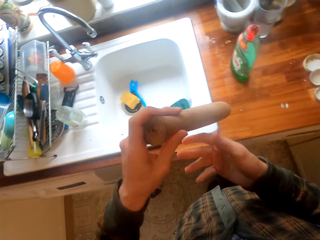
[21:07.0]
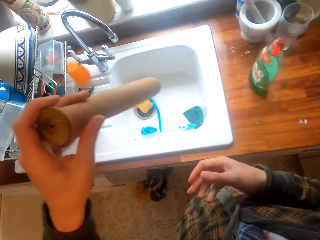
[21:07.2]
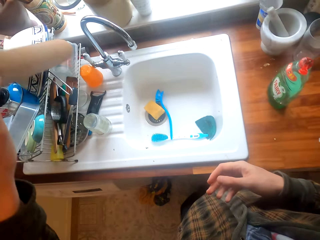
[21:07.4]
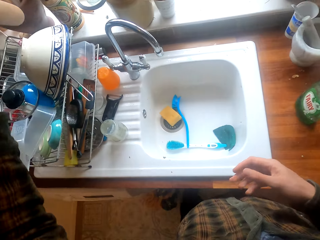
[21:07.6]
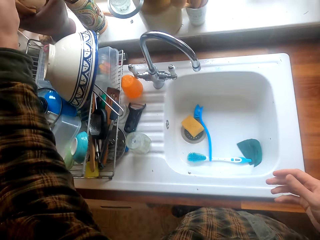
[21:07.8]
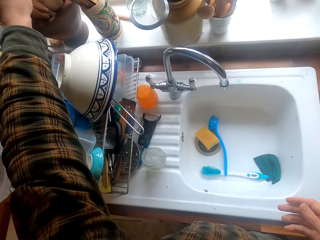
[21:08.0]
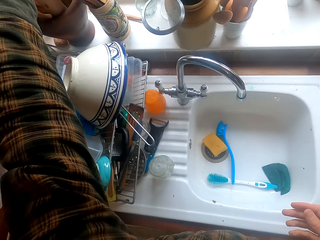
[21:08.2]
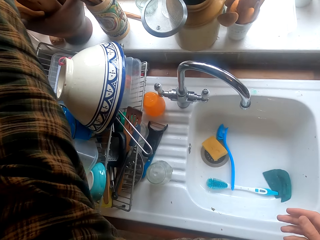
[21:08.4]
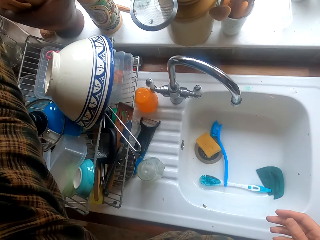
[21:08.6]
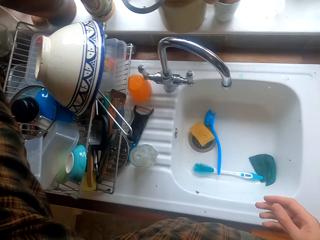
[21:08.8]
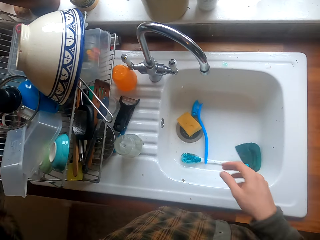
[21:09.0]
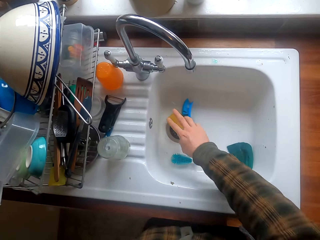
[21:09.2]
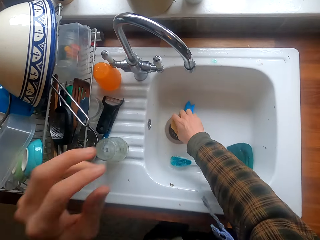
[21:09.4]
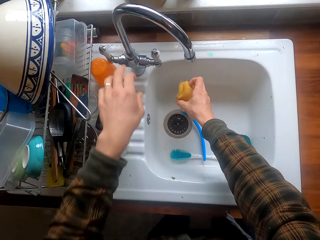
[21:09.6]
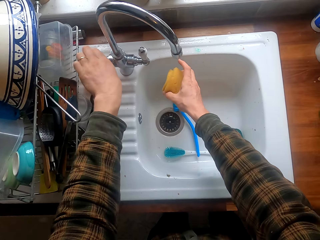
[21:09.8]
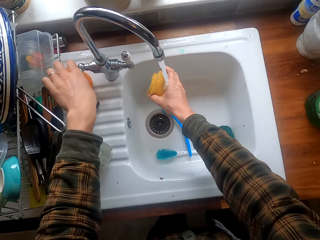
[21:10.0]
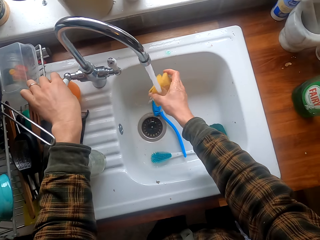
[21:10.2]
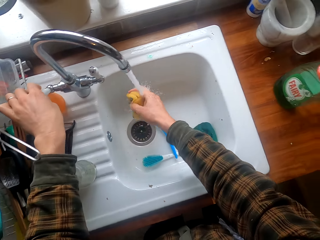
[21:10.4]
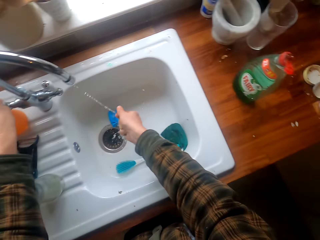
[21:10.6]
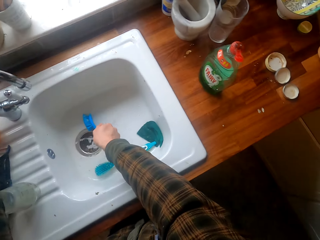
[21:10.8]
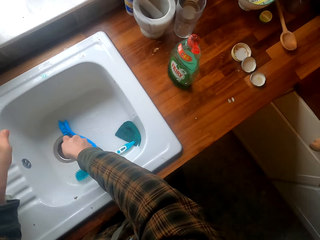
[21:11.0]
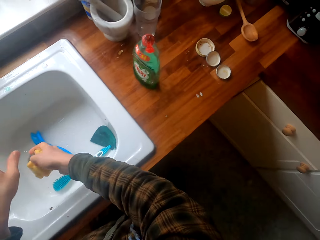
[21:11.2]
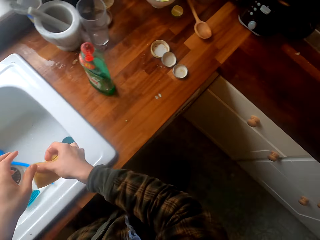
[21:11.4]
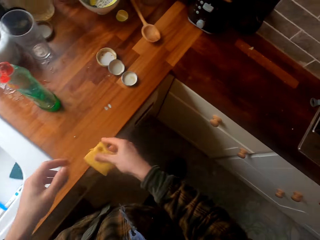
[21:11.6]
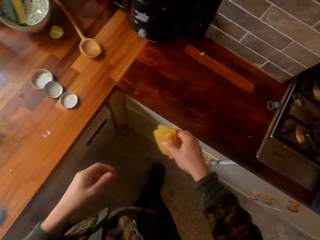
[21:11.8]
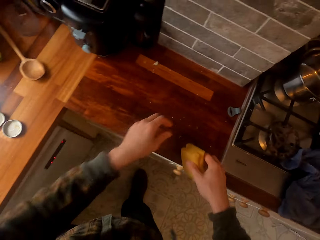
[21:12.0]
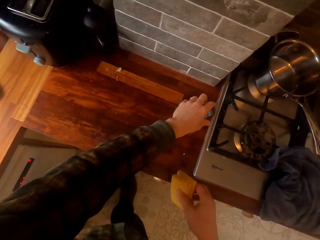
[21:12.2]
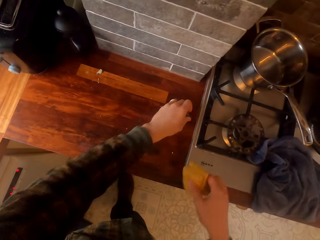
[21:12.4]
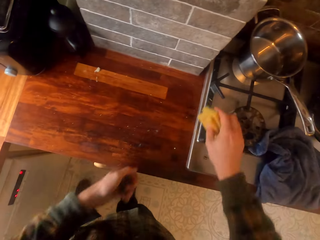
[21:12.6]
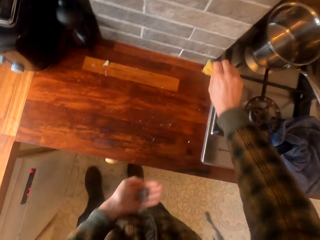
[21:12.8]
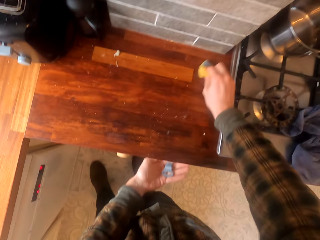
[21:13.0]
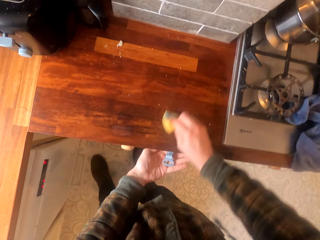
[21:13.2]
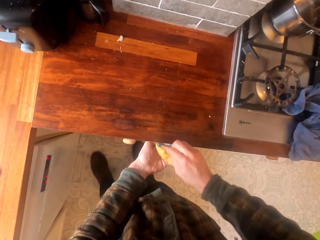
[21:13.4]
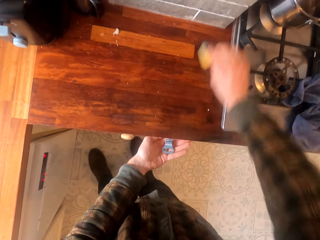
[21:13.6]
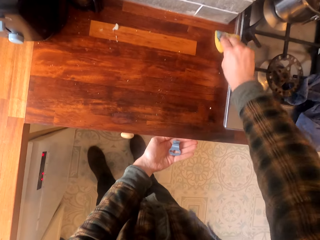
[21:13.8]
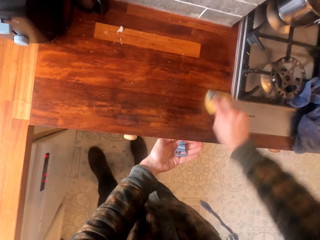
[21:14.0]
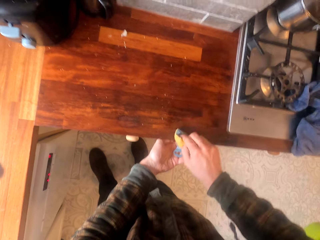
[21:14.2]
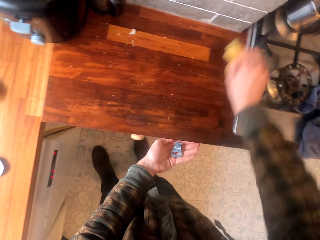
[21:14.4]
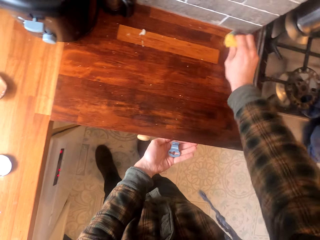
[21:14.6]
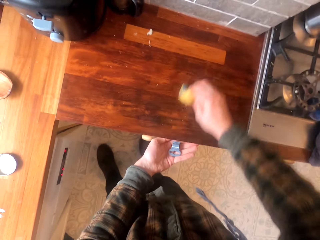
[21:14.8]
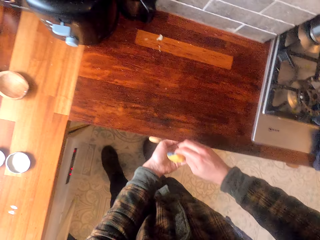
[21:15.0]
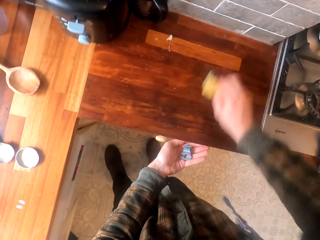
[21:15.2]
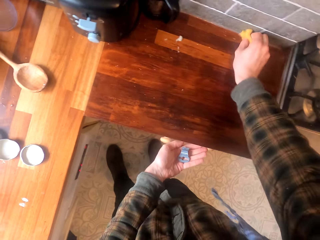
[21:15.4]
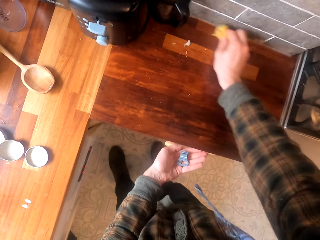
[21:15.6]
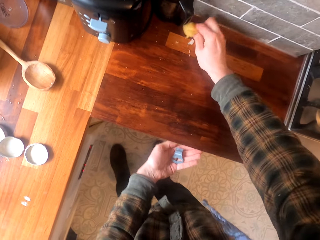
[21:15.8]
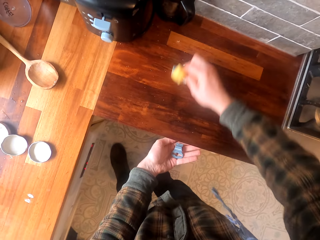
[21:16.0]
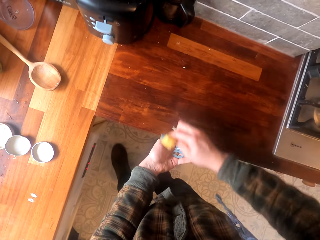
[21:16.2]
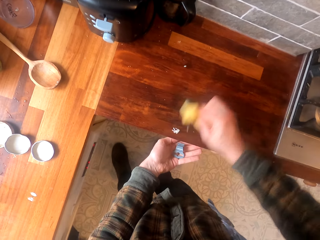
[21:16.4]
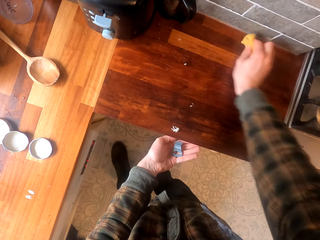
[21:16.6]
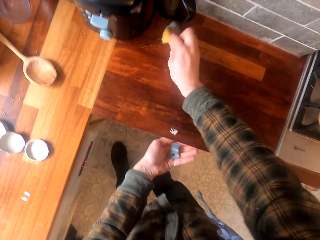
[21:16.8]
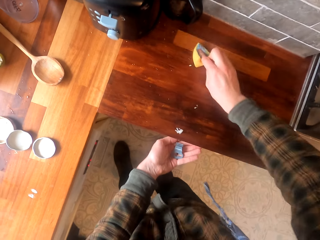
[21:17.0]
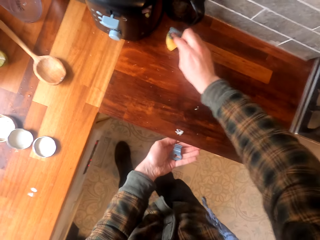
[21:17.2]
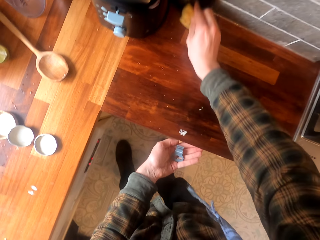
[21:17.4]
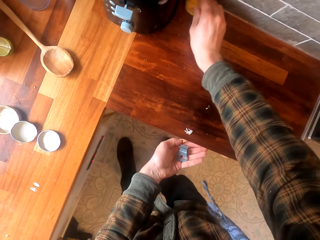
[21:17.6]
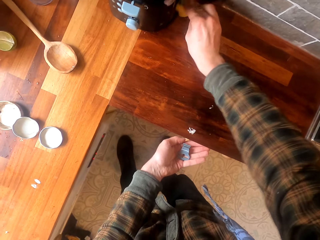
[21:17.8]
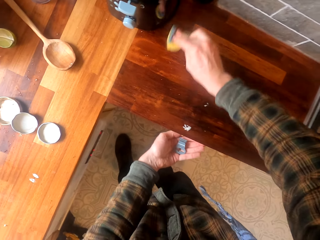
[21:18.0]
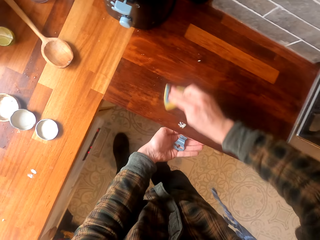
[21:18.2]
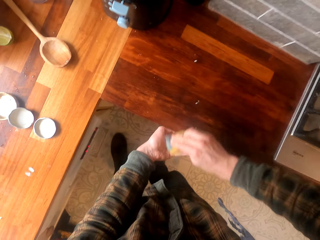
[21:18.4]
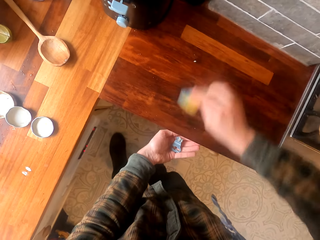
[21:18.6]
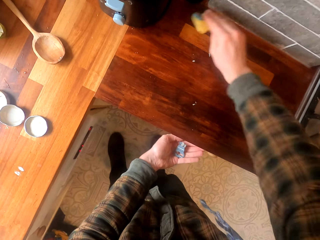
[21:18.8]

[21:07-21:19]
The camera wearer passes the pestle to the left hand. They put the pestle in a mortar. They put the rolling stick in the cutlery basket. They take a washing sponge. They open the water. They squeeze the washing sponge. They put water in the sponge. They move beside the worktop. They pick a chaff. They clean the kitchen cabinet with the sponge.

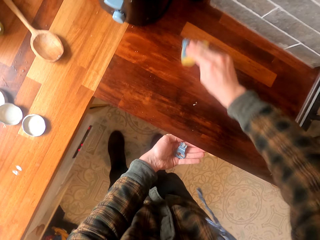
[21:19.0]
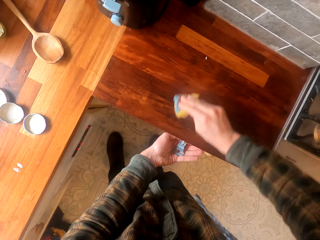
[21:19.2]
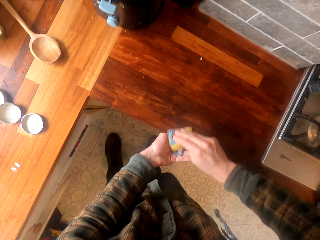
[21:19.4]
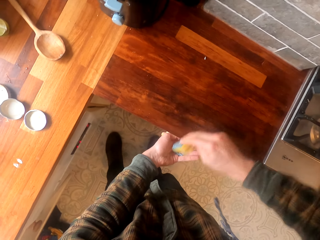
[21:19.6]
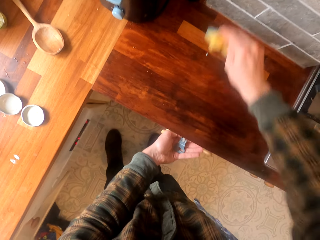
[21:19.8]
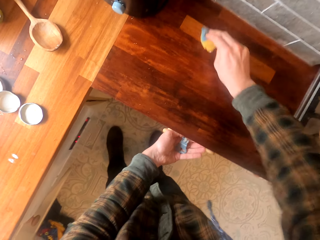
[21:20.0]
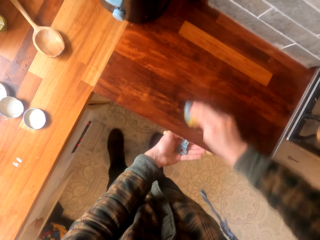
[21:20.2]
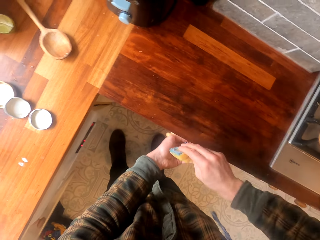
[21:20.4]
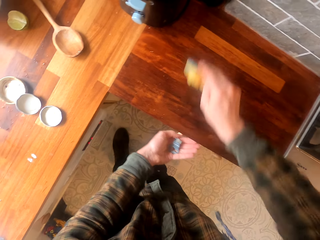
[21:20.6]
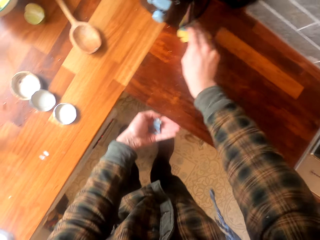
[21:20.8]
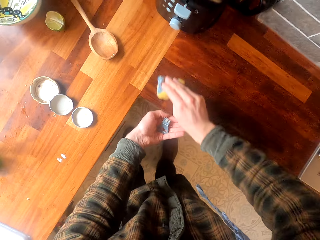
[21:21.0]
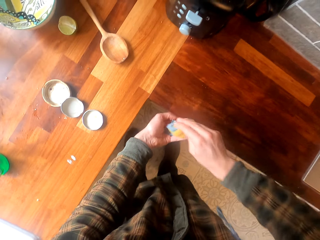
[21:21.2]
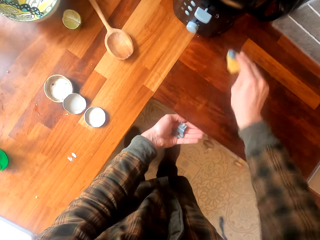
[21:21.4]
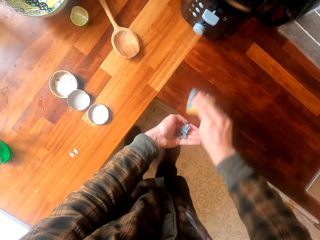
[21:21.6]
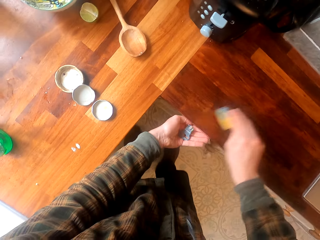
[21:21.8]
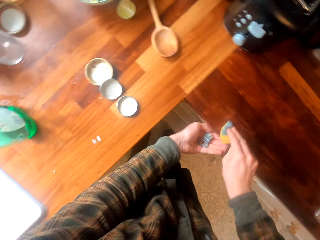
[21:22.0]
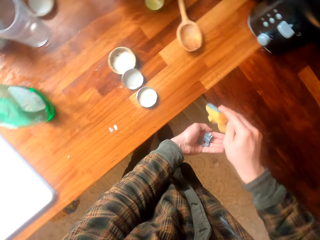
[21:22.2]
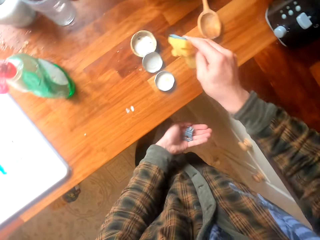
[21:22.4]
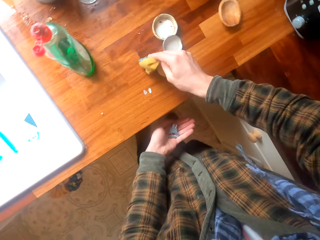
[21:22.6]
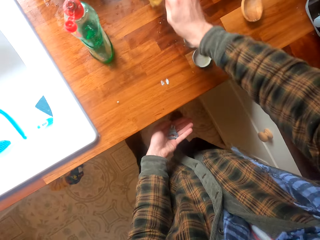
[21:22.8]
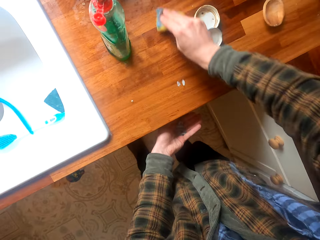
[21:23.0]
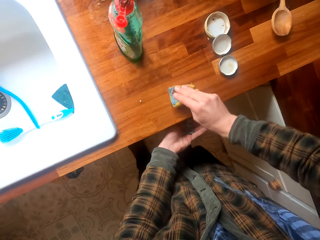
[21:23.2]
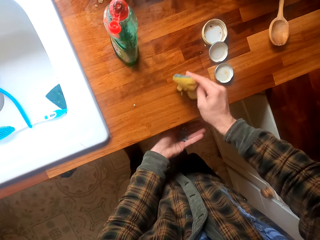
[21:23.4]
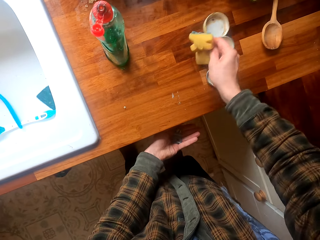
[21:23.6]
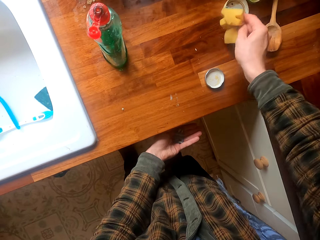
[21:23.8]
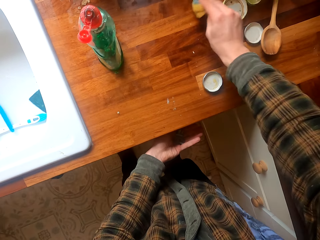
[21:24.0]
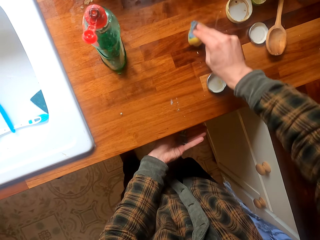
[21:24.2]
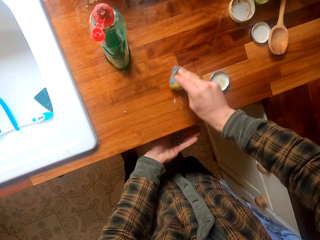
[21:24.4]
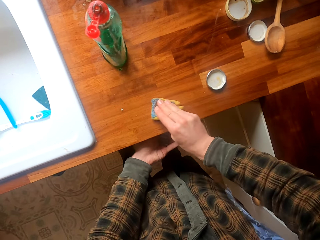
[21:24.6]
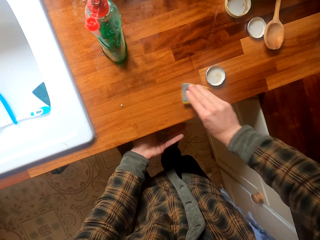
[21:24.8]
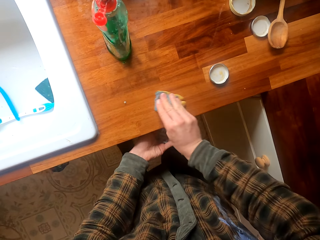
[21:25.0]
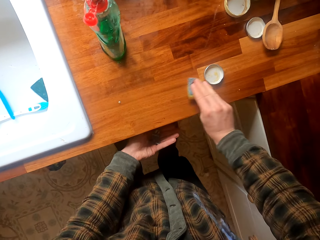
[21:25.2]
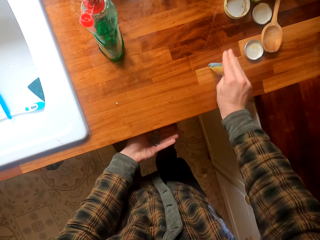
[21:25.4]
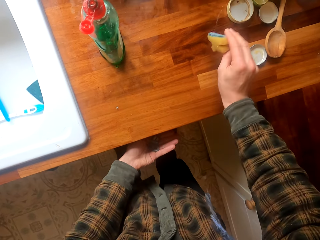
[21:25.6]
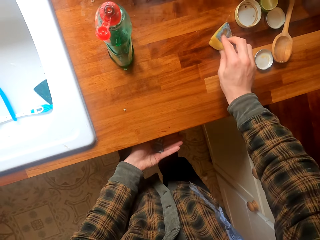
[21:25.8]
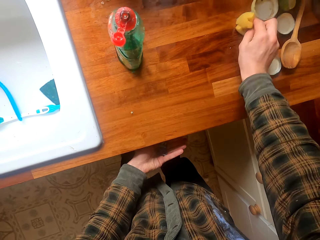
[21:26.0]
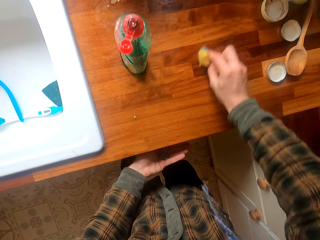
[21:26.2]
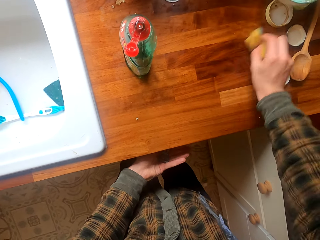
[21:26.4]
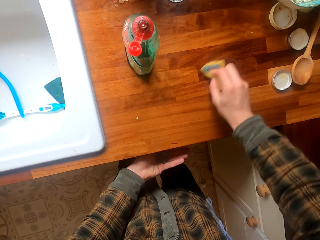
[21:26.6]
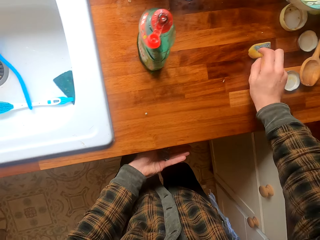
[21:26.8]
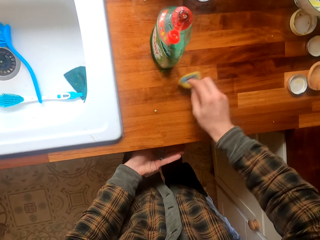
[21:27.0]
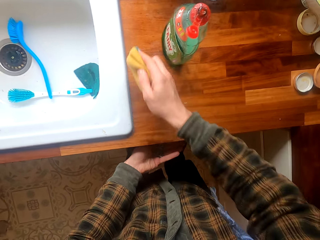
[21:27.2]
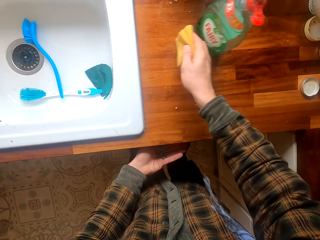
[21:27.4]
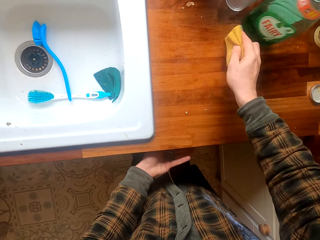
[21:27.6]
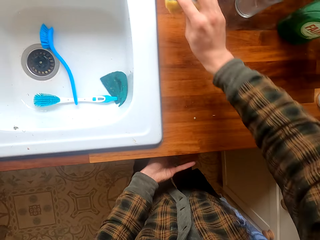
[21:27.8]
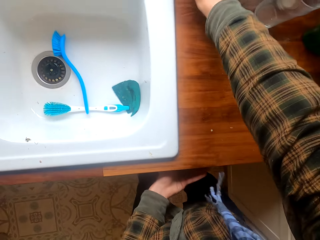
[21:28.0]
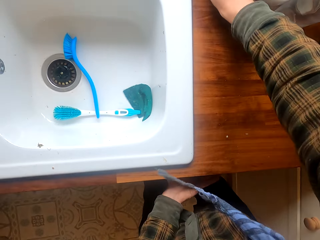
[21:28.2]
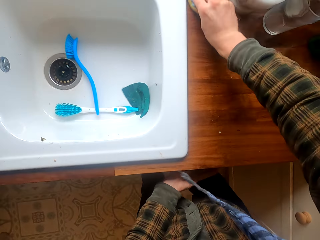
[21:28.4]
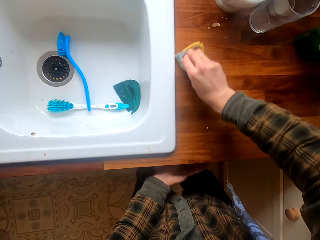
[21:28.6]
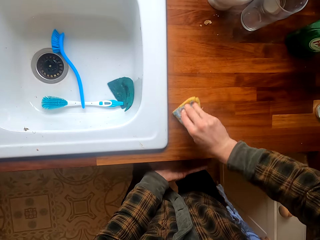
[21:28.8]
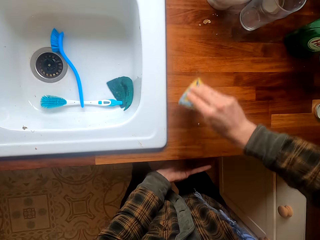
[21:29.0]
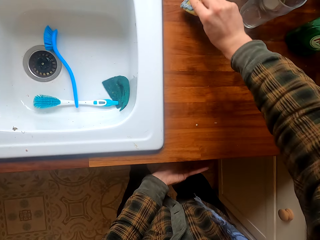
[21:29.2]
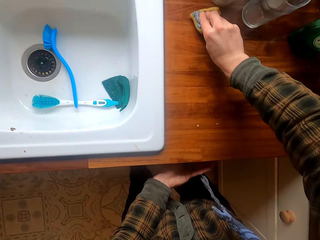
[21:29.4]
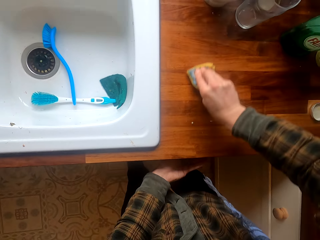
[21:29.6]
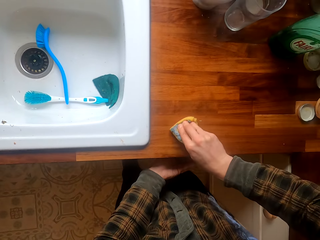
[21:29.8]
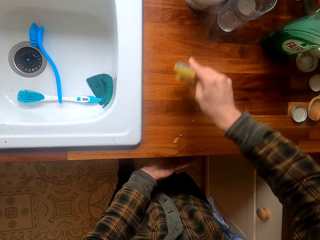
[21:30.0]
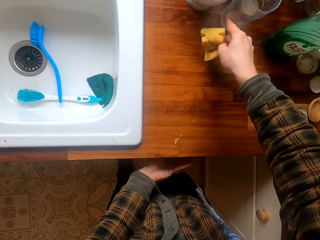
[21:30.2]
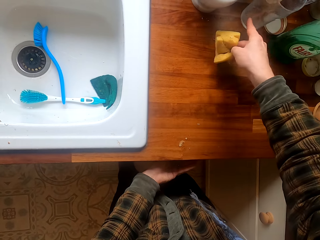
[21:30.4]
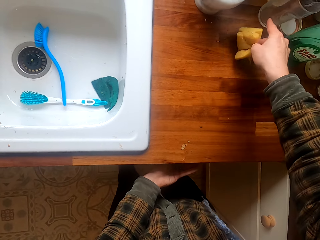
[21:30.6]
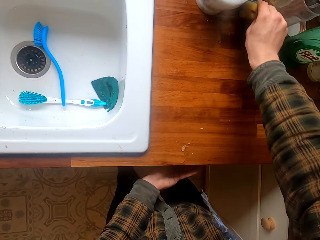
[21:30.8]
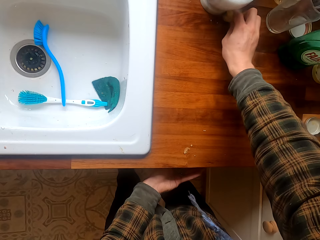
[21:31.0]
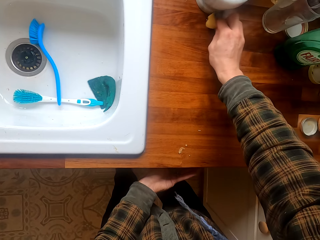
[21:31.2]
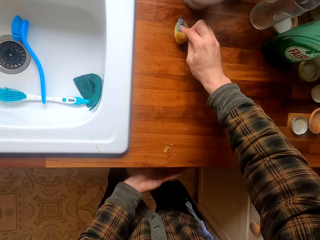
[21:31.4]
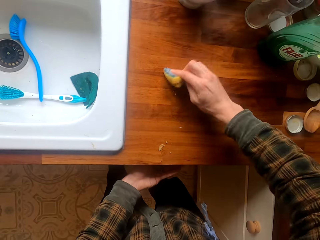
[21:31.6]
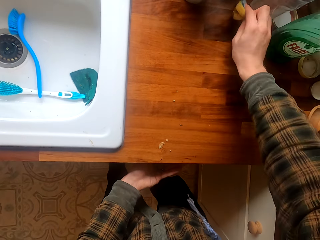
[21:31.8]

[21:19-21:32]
The camera wearer moves the bottle tops. They move a detergent. They move a glass.
